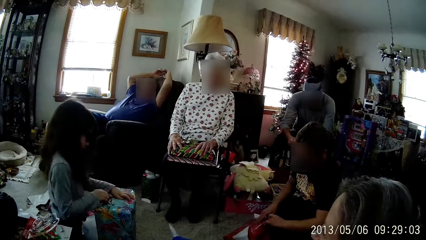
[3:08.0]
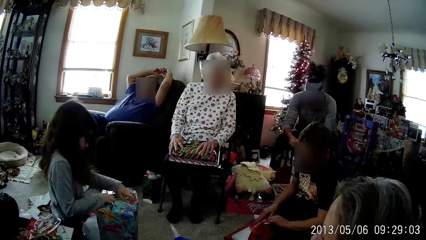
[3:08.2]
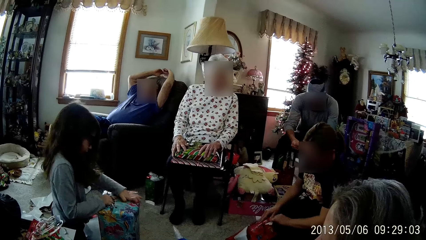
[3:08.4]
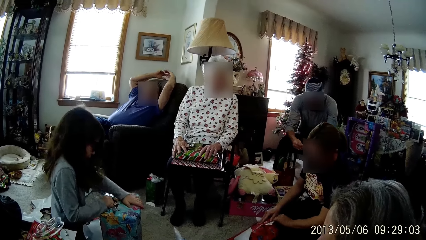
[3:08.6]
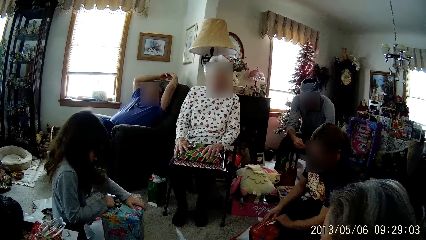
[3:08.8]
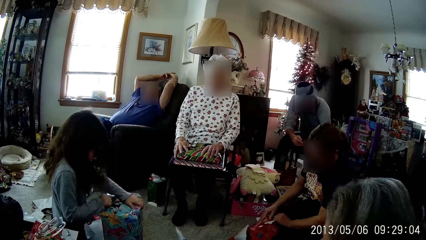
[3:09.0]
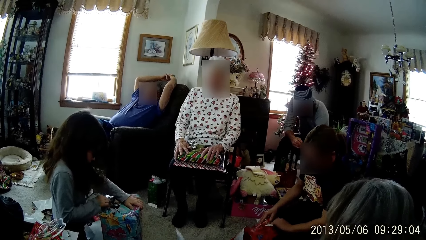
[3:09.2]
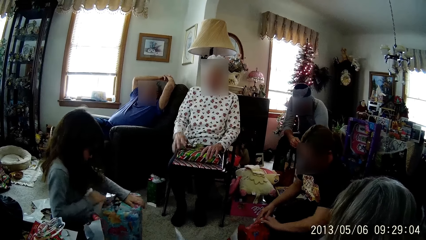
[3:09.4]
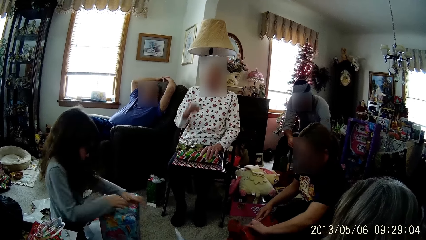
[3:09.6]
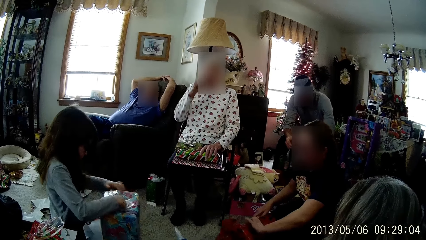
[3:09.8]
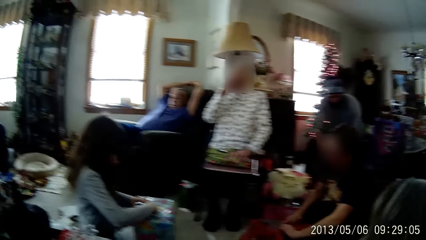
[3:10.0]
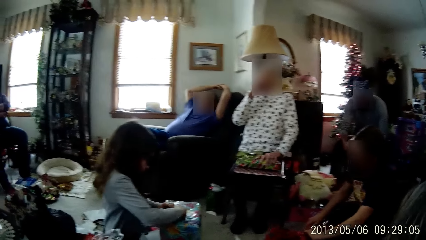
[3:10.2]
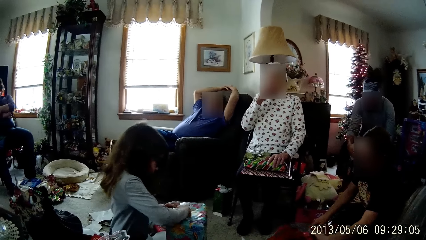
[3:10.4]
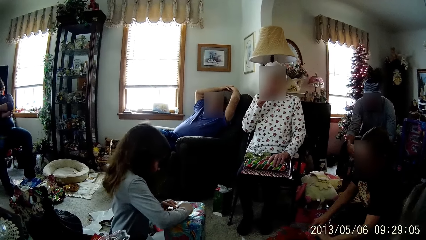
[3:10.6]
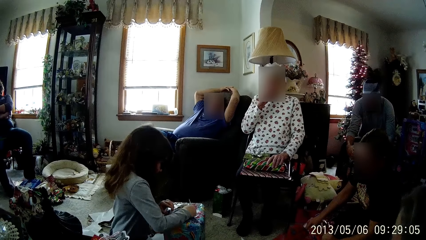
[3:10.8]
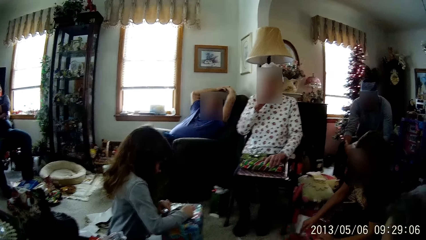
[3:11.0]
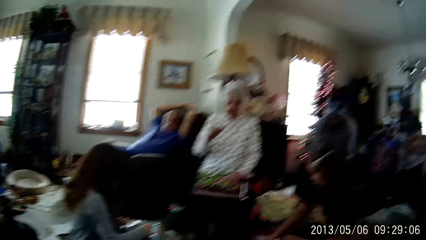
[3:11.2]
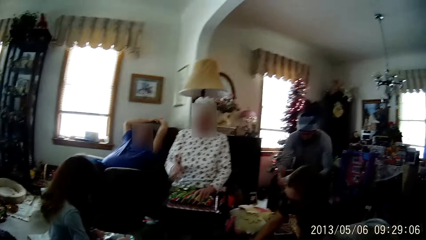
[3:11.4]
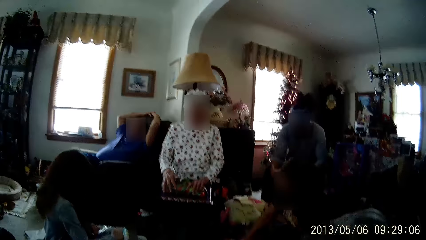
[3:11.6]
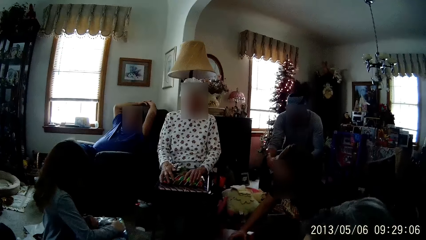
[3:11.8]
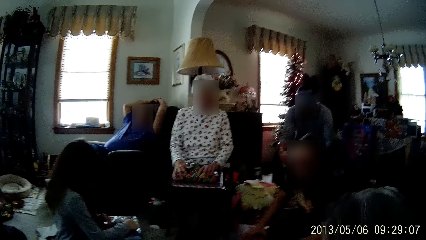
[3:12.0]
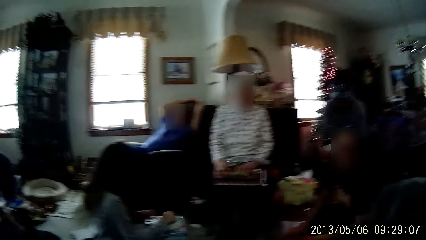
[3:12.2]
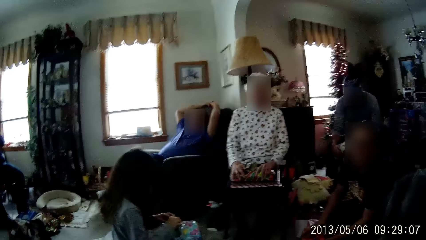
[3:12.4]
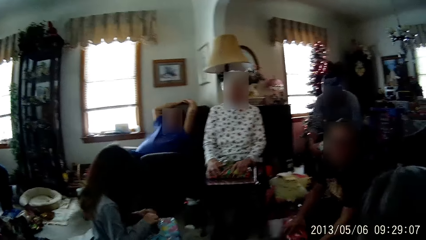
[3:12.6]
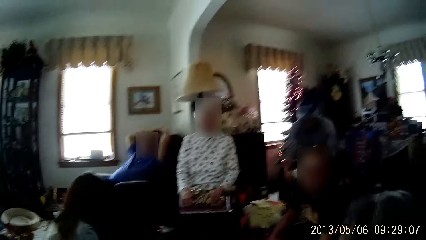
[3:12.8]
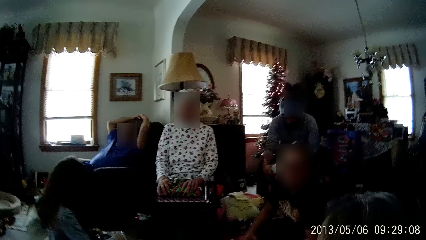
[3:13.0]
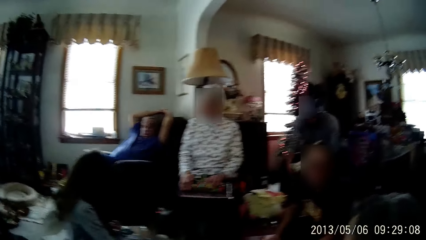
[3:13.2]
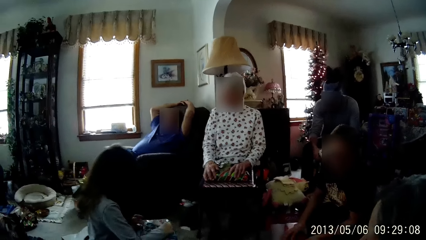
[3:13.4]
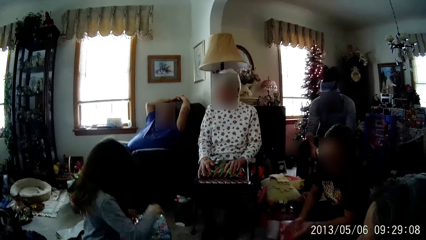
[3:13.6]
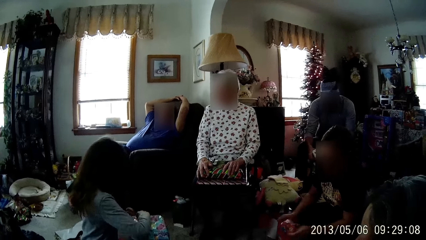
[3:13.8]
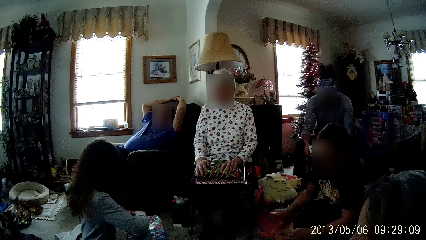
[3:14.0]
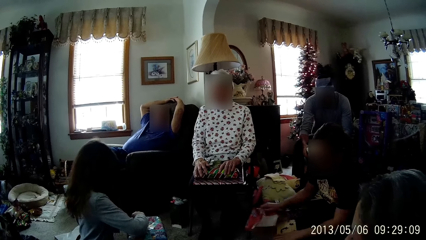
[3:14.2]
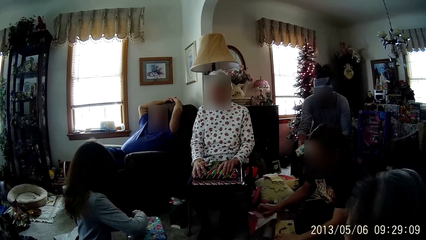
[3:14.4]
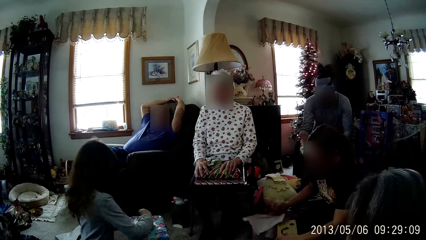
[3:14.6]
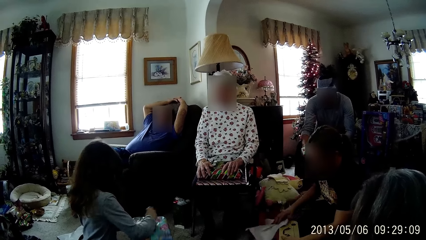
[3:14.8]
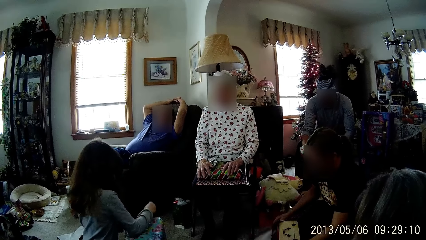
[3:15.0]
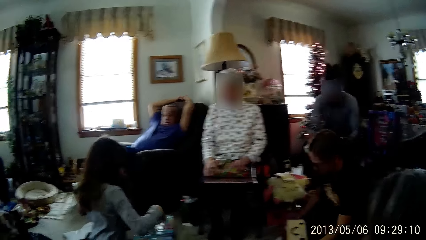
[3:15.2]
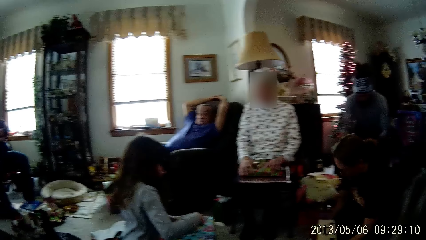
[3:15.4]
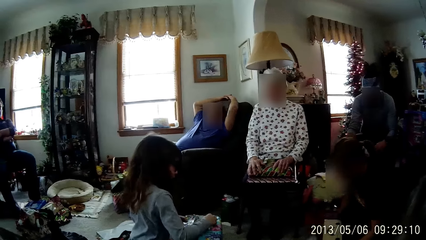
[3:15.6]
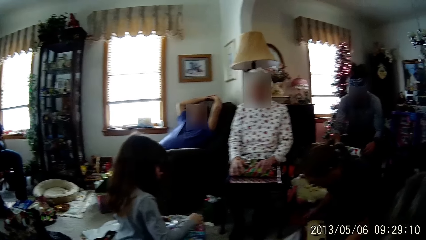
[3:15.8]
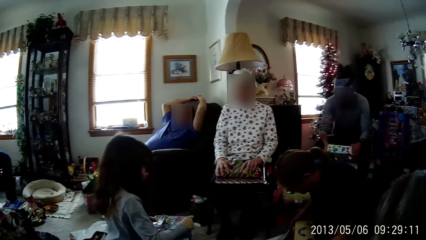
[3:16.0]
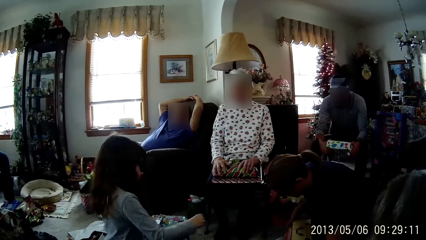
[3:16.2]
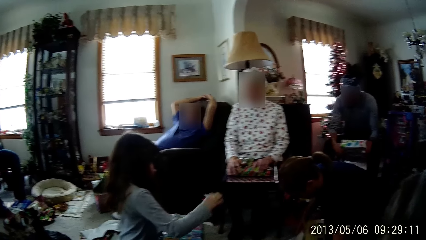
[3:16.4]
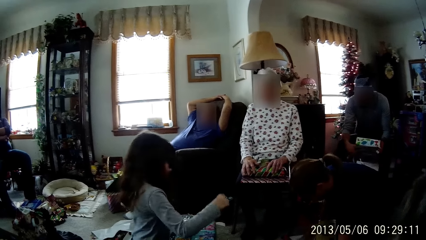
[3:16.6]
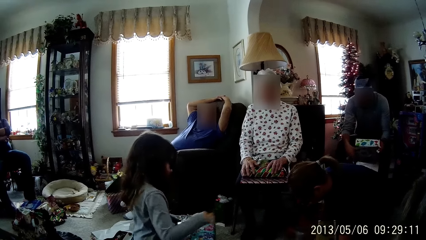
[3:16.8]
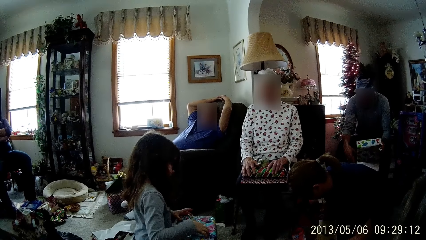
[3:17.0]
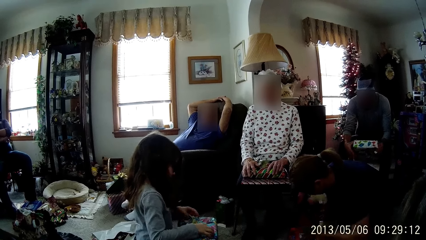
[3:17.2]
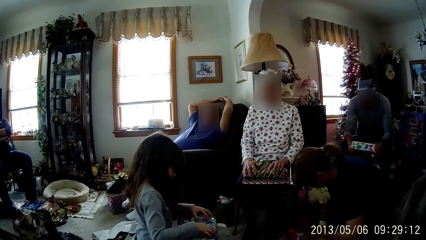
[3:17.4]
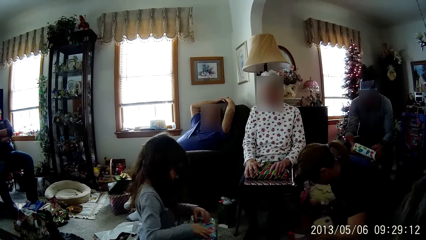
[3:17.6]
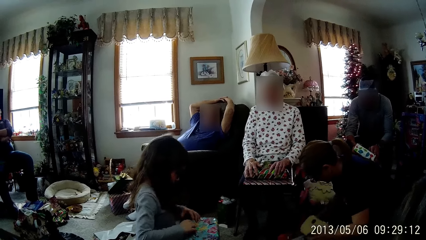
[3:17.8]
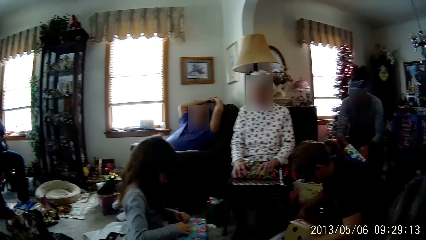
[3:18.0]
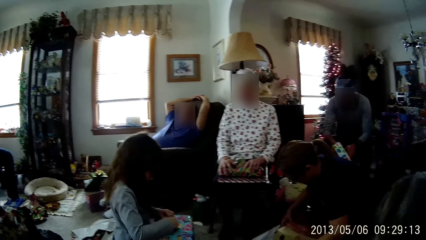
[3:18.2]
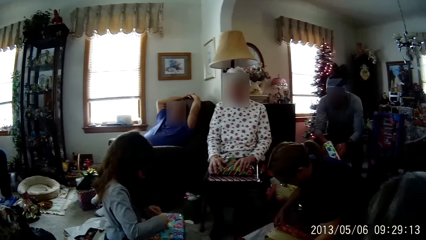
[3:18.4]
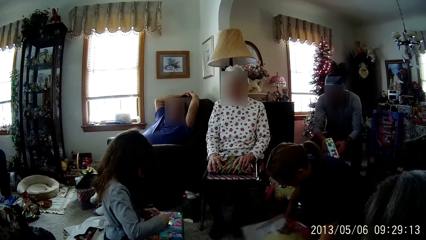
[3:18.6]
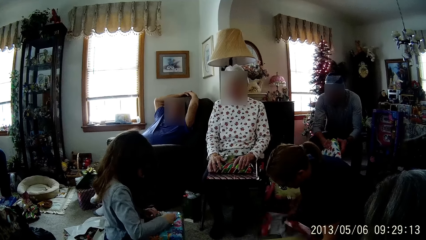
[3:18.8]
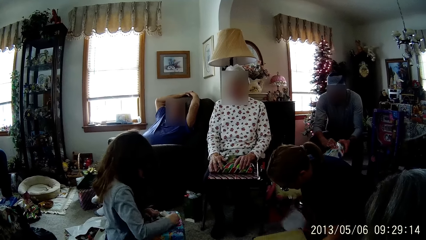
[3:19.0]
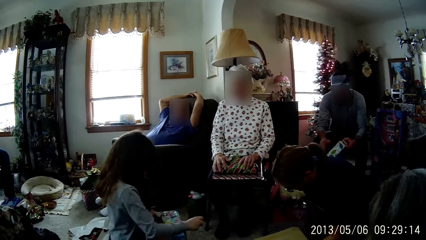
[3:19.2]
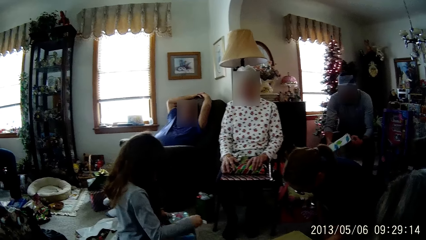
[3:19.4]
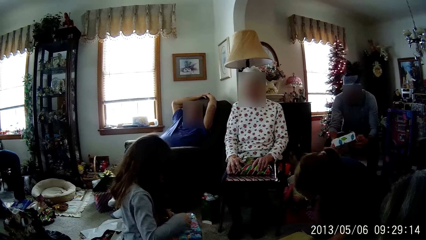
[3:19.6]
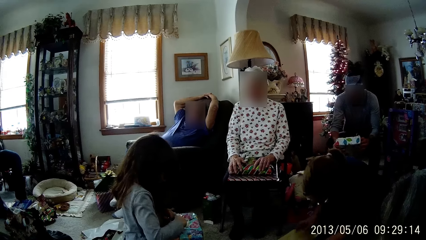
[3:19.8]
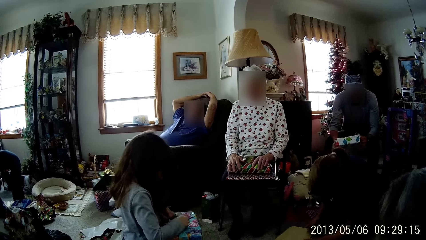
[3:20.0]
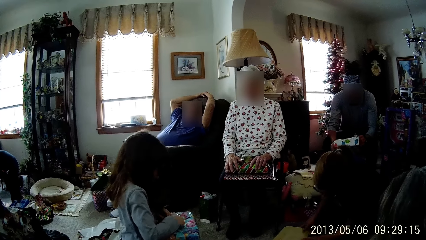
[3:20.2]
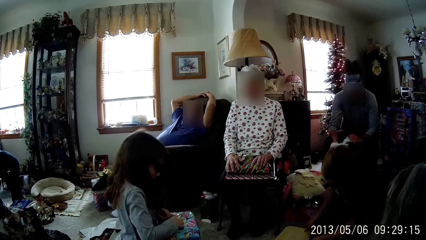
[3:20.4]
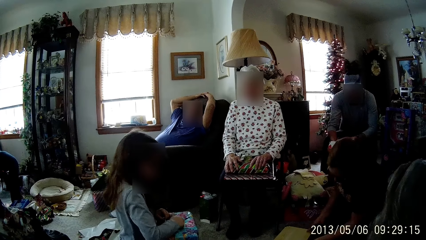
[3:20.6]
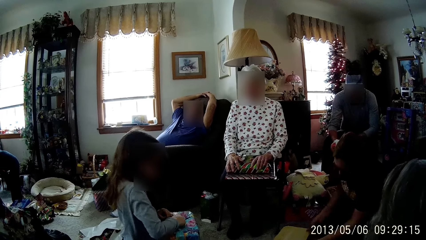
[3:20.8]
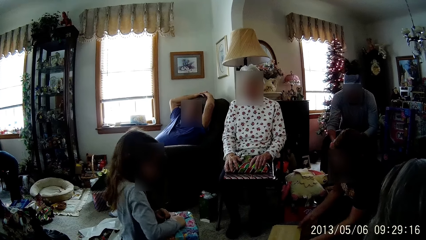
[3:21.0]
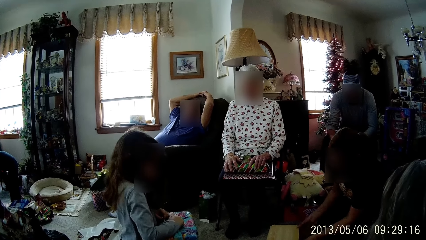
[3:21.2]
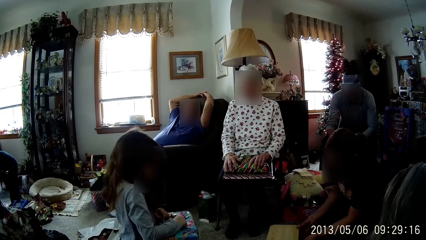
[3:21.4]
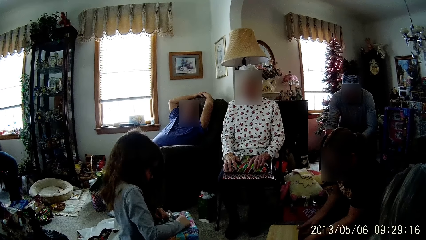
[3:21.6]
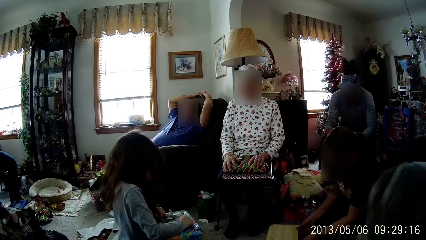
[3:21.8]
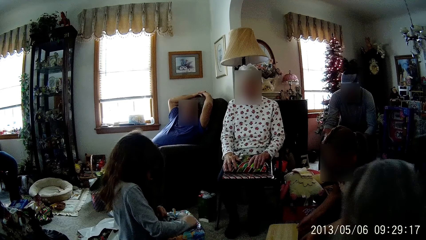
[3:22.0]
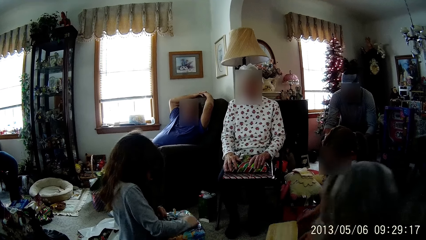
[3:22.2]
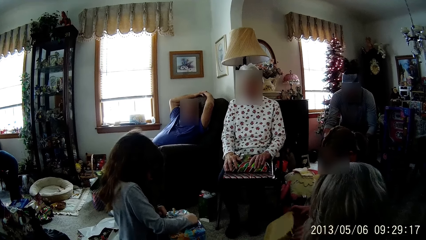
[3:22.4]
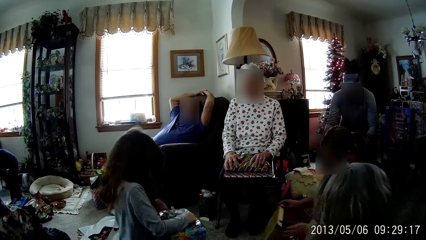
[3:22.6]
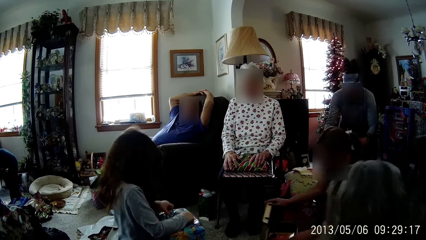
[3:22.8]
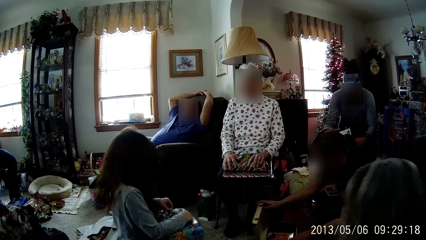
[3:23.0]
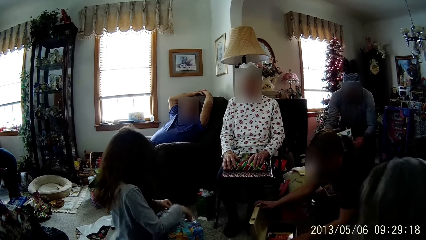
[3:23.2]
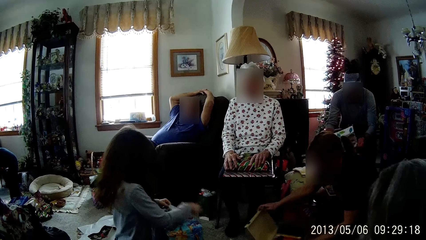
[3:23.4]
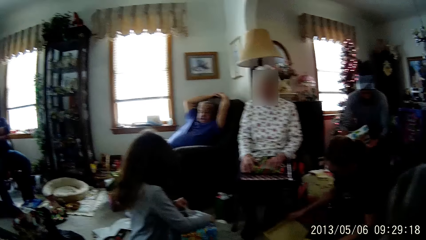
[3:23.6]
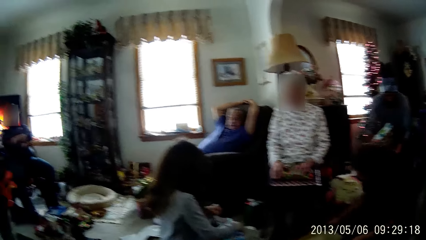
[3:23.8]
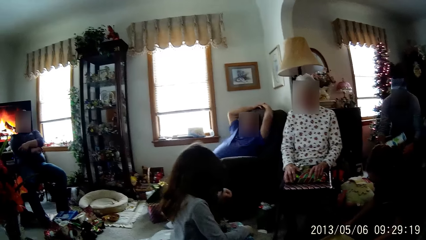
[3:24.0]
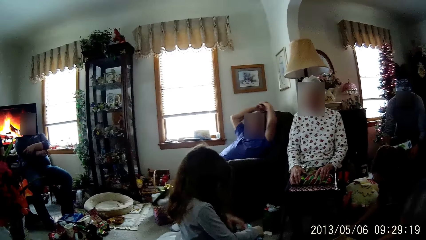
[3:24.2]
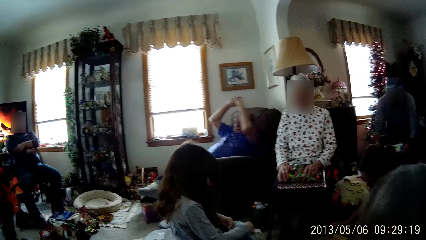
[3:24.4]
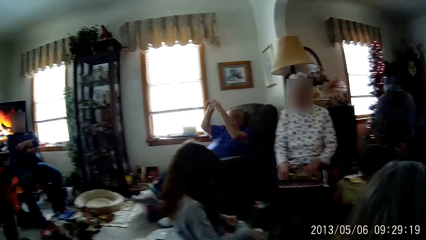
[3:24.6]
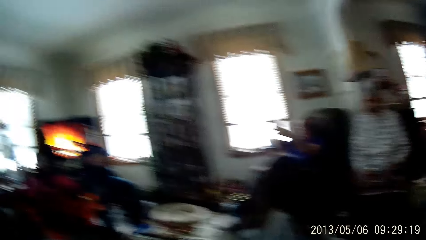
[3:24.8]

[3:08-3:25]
A person straightens hands. A woman unwraps a gift box with both hands. Another person touches the face. Another woman covers her mouth with her right hand. A third person unwraps a box. The other woman places her right hand on a gift box on her lap. A man unwraps a gift box with his hands. The first woman opens the gift box with her hands.
